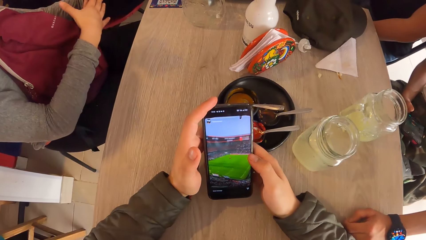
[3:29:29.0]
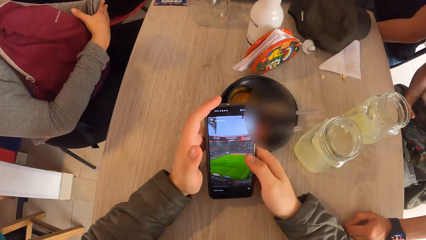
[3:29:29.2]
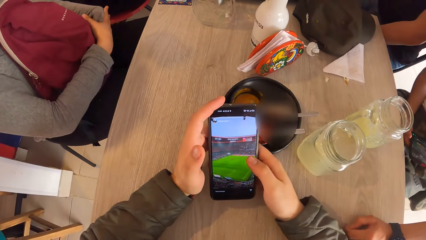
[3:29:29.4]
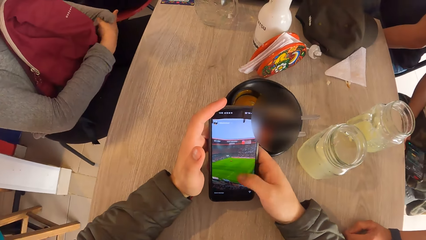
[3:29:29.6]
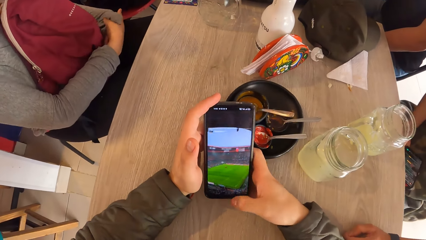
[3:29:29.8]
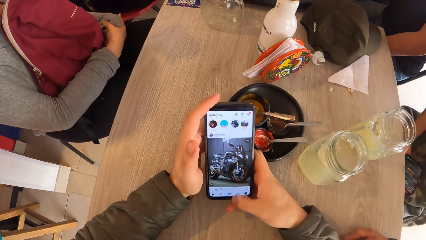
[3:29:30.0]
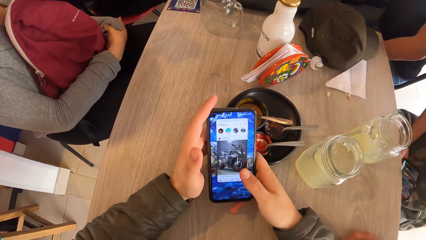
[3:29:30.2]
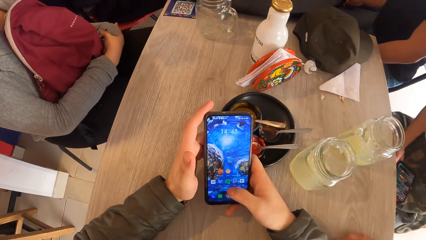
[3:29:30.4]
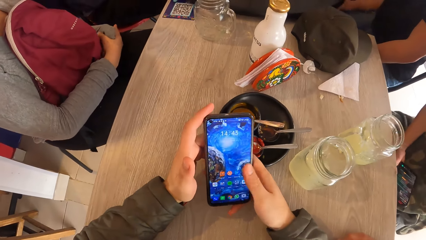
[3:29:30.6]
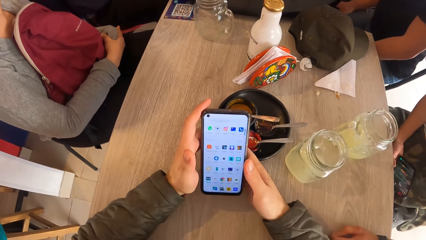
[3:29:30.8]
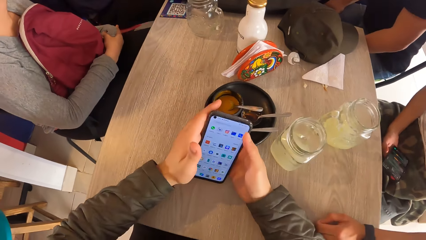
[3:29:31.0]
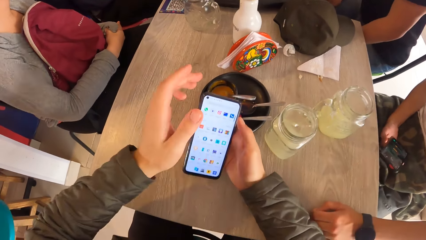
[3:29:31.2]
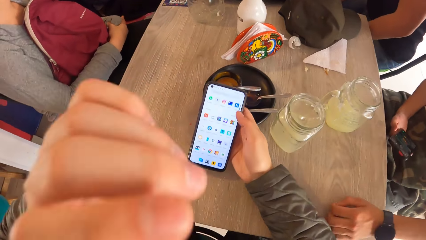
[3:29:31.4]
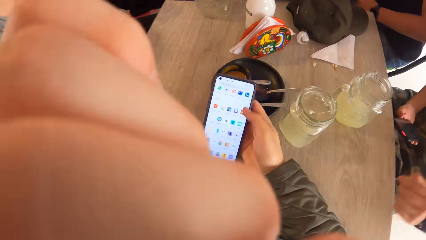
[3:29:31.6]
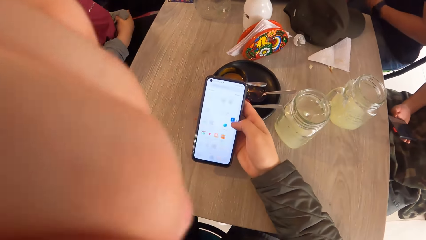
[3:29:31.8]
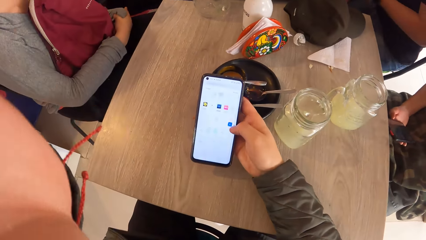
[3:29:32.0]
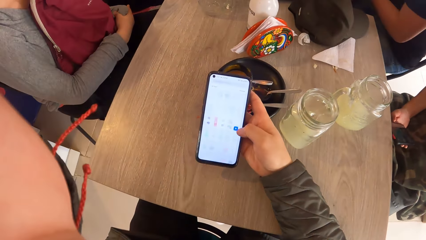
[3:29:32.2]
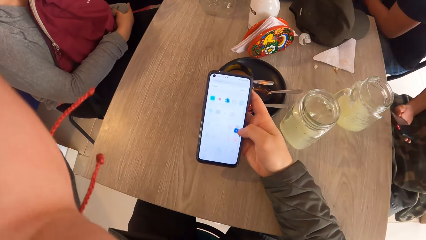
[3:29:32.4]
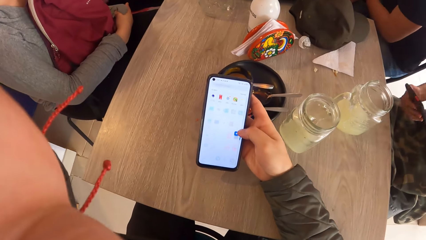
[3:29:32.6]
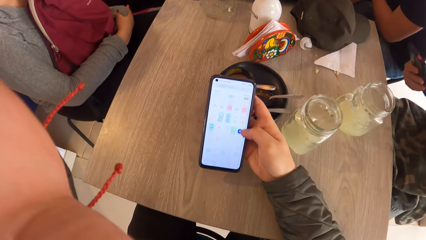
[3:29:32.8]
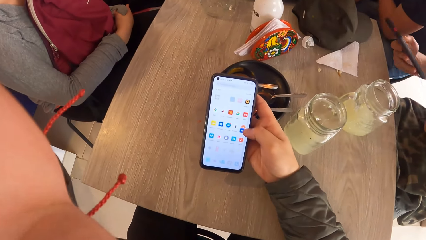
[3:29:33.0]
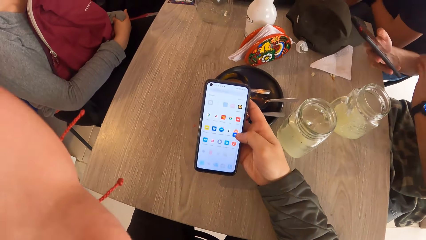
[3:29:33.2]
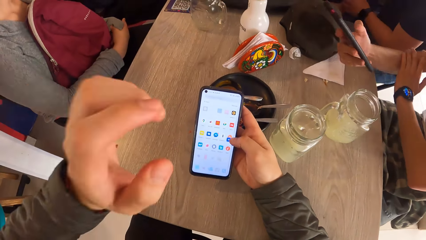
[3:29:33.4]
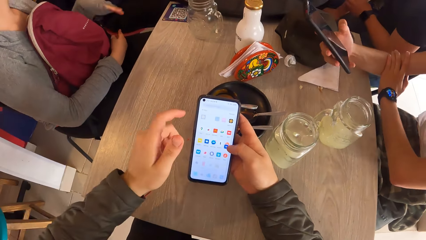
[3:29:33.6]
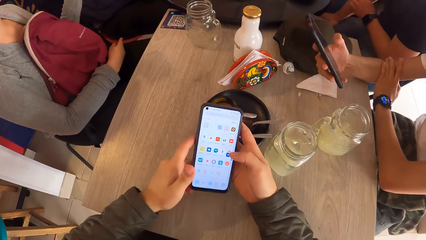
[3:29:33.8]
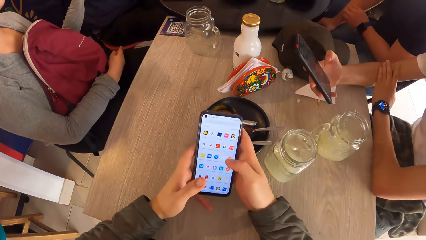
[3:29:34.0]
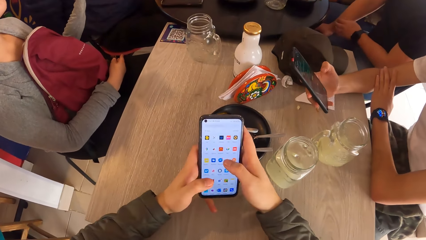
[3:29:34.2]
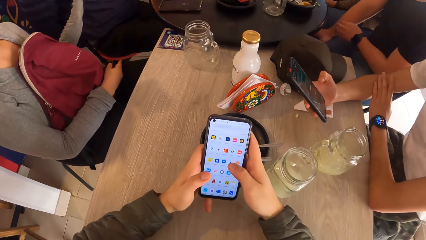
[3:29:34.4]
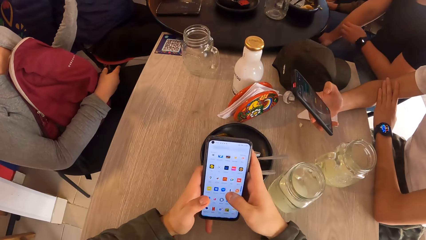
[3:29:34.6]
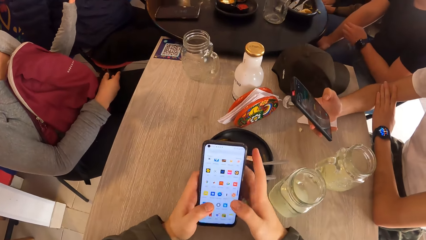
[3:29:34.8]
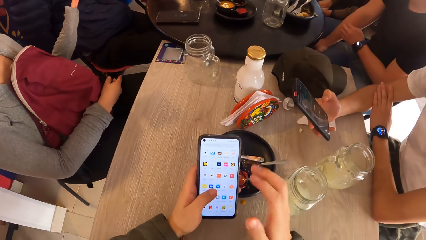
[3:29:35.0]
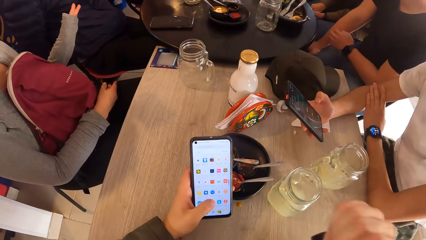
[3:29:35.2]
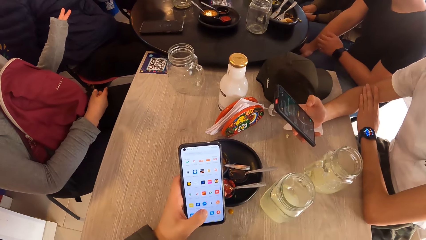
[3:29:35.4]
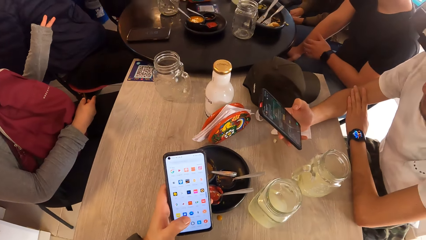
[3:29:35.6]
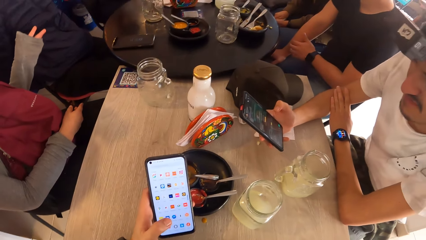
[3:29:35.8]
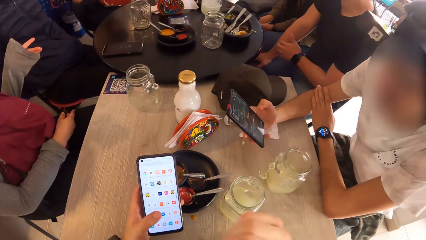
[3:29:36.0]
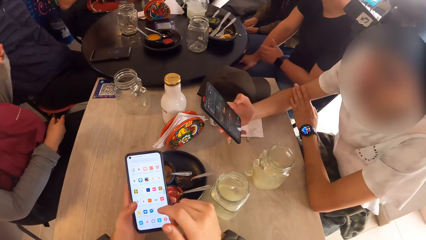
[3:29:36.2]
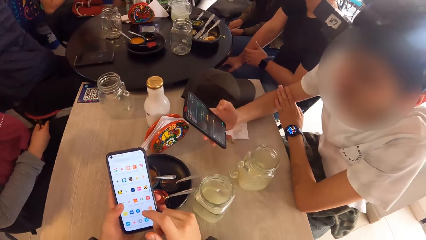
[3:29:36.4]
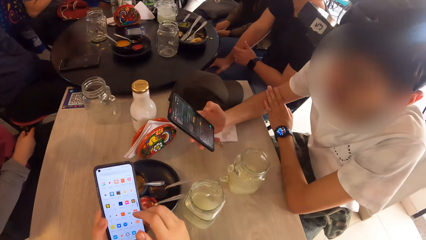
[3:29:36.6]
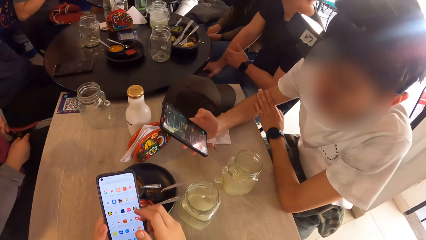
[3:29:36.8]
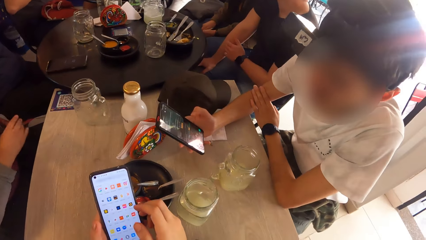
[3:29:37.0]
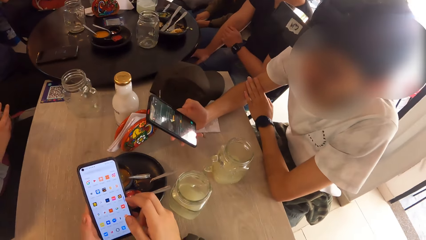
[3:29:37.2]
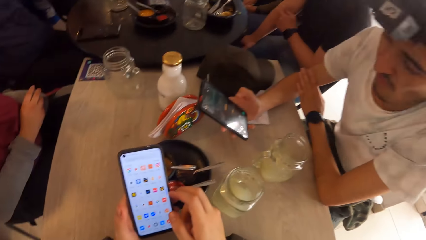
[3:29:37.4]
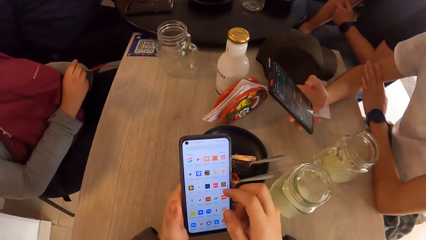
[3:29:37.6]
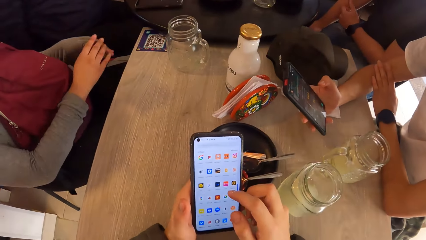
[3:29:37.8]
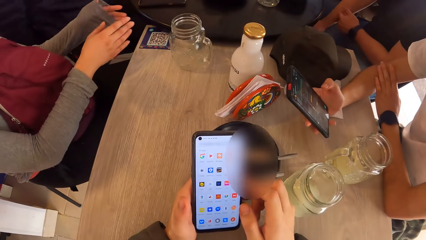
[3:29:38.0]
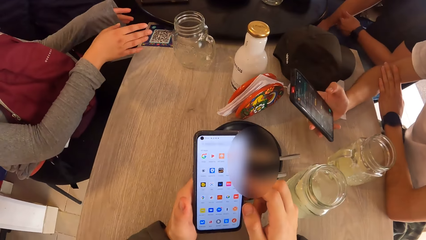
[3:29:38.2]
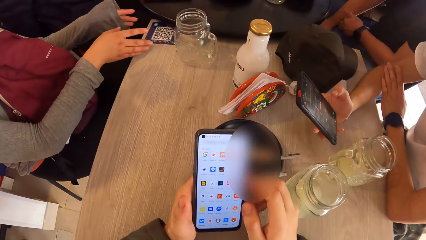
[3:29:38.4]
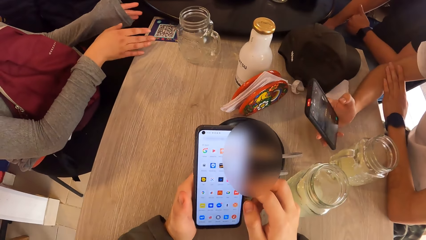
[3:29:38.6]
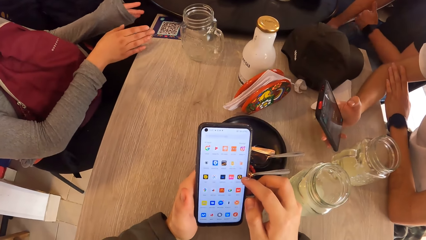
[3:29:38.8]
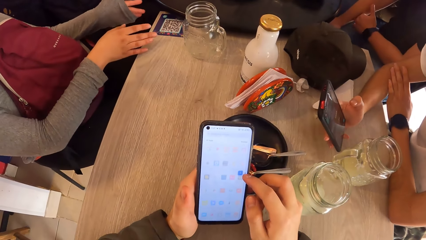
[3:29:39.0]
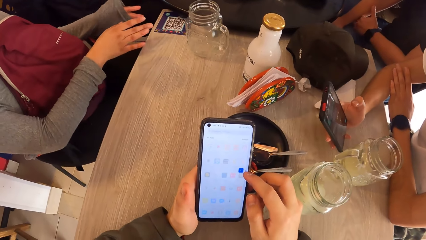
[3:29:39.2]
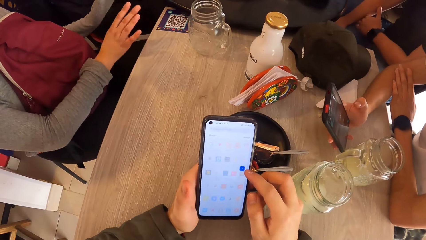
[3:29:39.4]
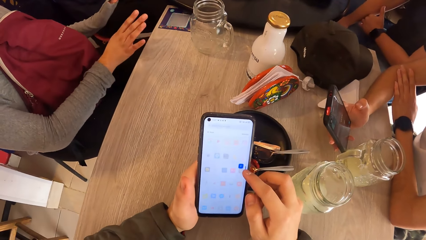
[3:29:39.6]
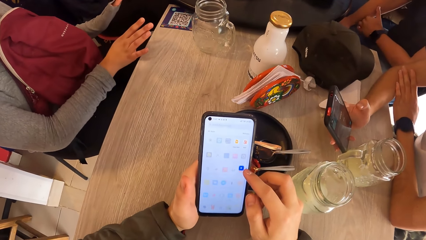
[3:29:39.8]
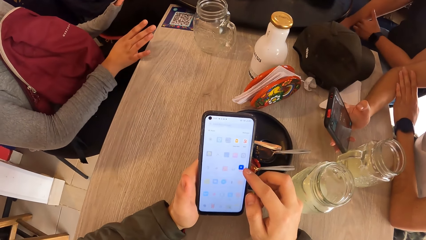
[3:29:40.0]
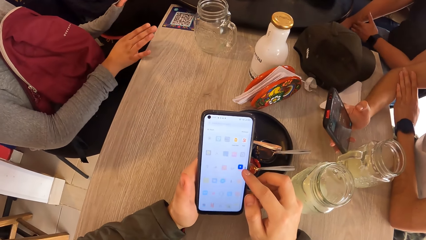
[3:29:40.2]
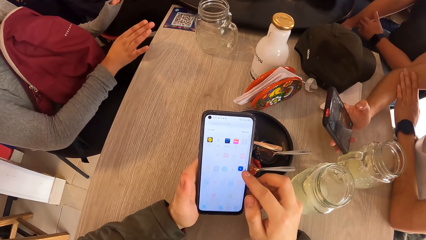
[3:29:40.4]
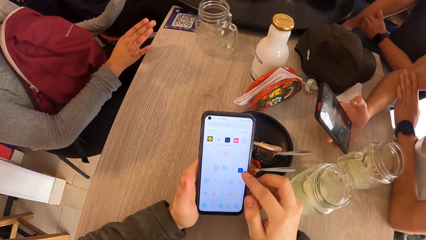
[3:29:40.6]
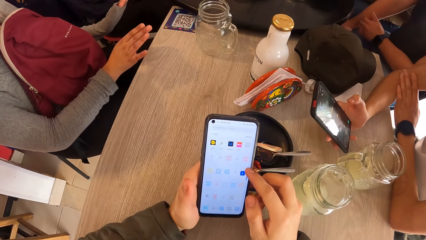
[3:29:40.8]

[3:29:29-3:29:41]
The camera wearer moves the hand. The man uses a phone with his right hand. The camera wearer operates the phone. The woman interacts with the group of people on the table.

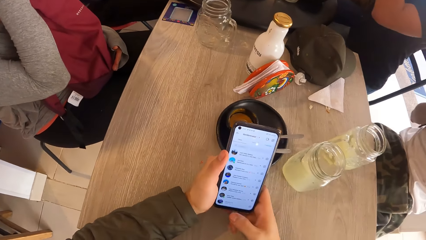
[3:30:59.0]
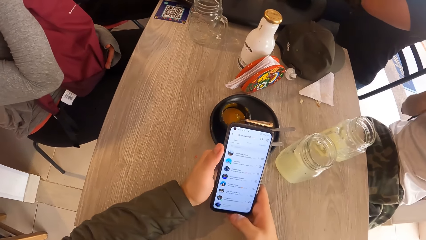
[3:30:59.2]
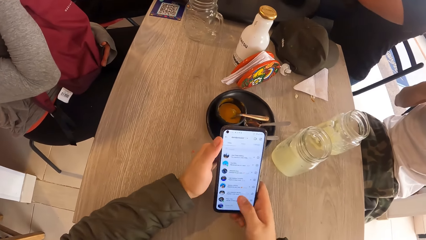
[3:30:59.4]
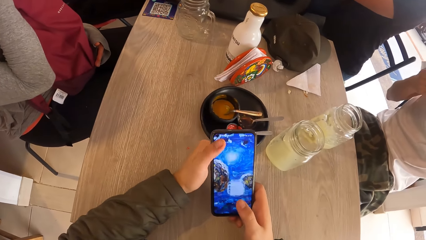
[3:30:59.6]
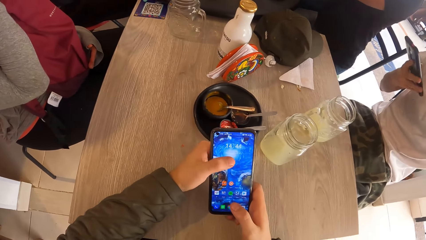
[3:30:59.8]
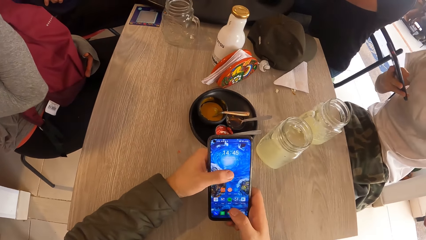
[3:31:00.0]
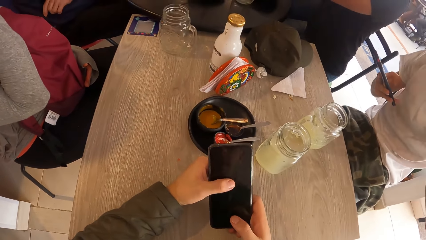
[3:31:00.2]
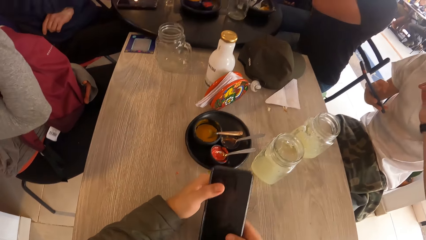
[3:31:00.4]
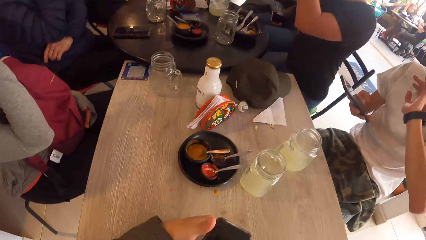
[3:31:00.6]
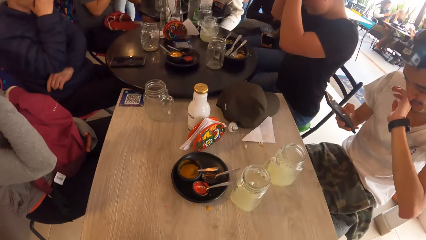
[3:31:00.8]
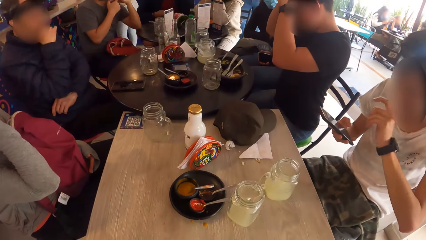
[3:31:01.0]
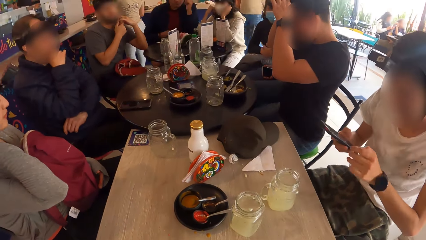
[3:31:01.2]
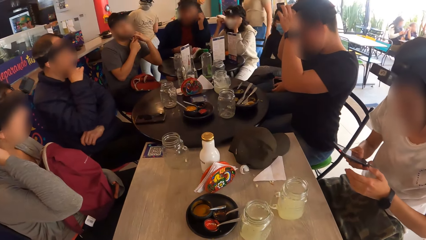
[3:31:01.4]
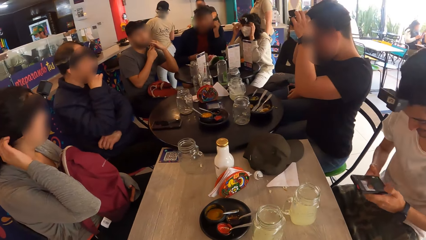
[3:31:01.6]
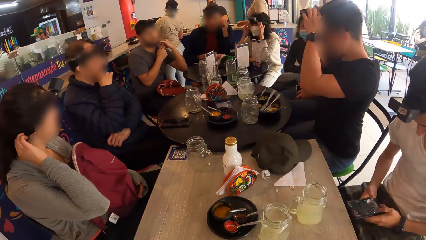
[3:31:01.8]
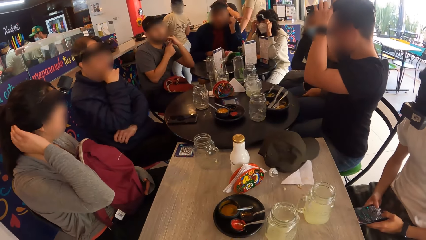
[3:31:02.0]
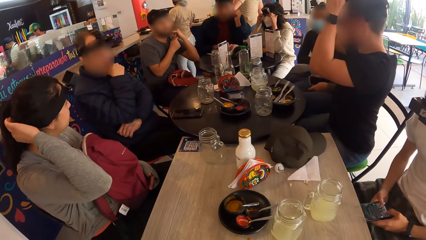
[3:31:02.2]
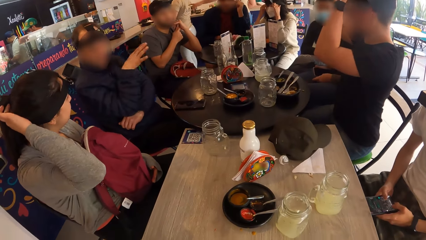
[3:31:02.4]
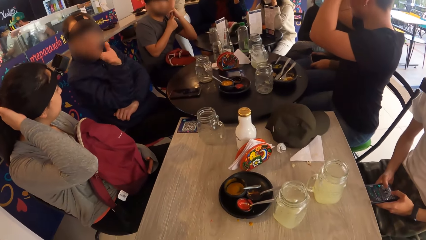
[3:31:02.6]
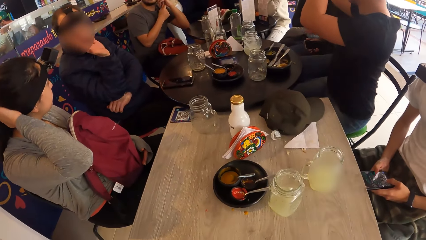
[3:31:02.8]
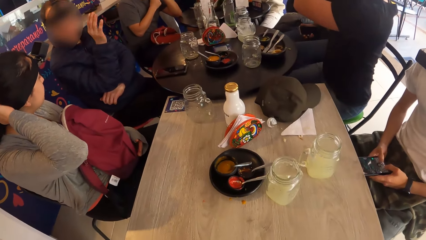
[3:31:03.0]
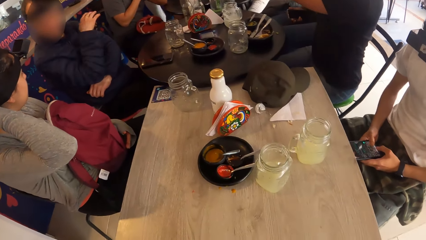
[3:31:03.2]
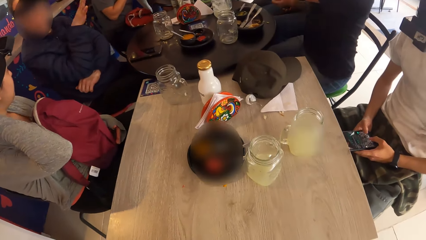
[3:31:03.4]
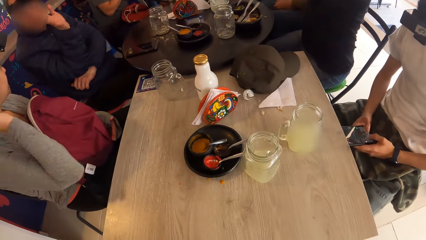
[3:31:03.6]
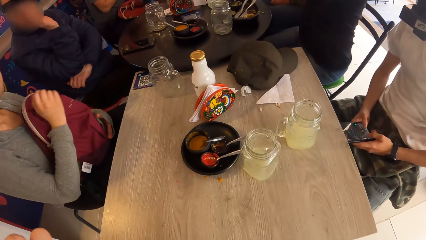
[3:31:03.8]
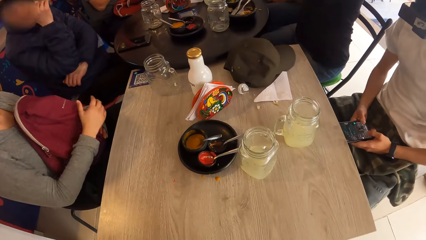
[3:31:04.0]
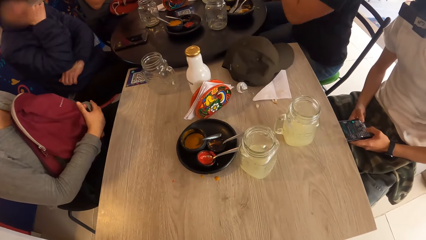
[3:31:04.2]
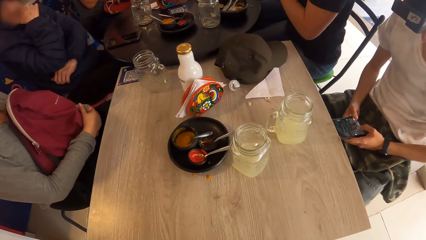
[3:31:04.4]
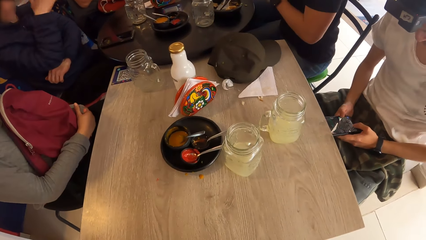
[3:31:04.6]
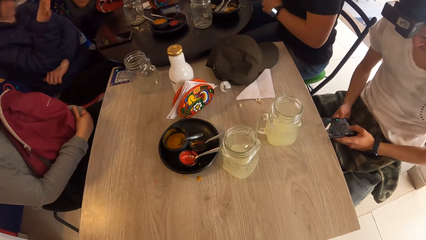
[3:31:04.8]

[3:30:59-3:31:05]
The camera wearer keeps the phone on the table with his right hand.
